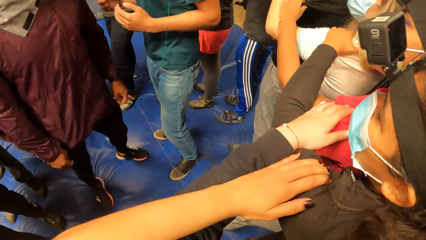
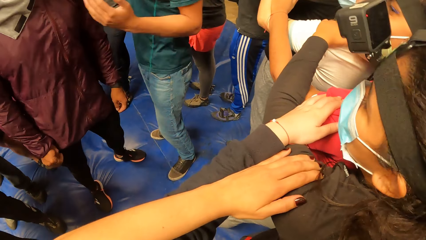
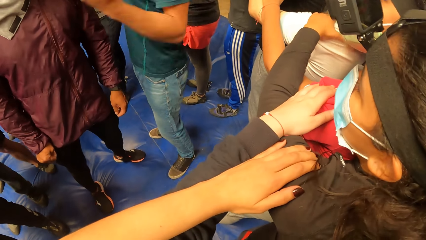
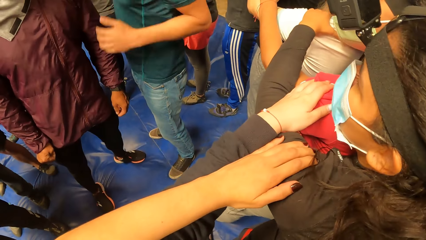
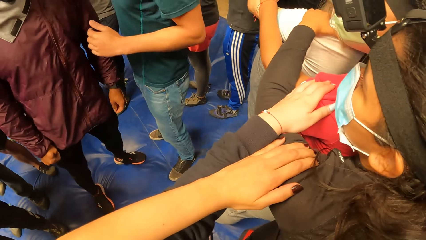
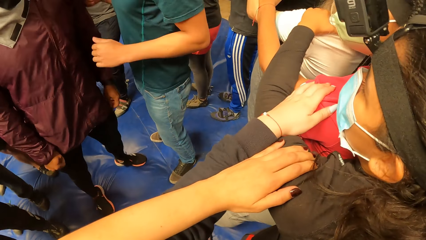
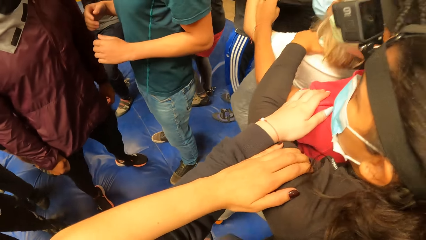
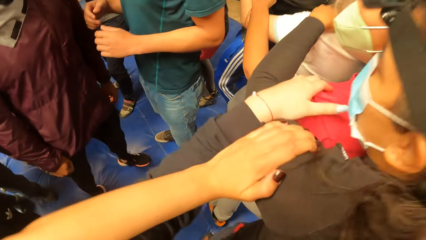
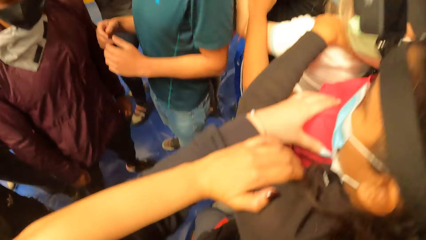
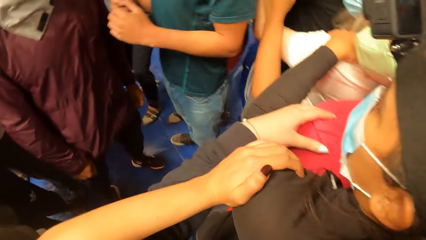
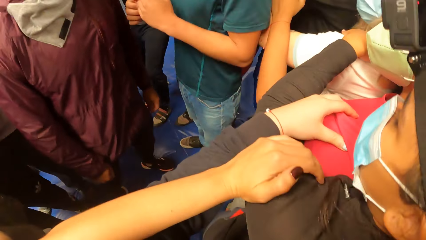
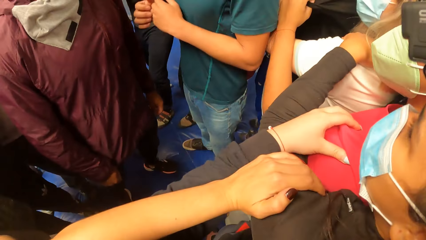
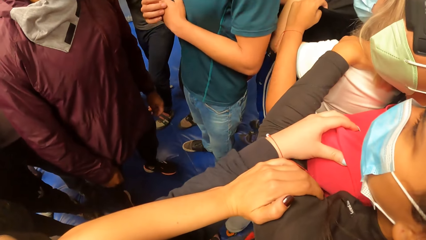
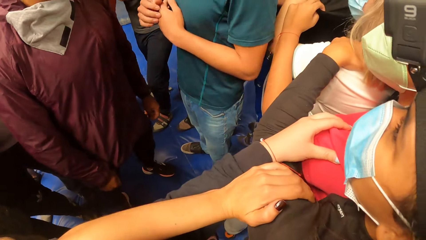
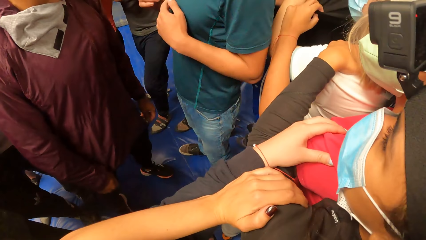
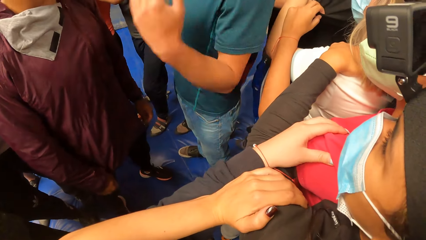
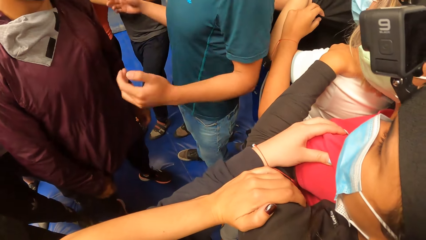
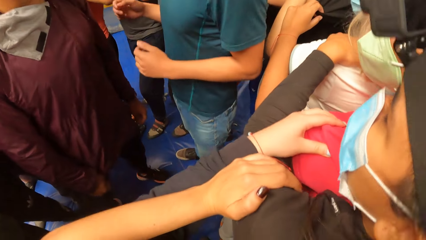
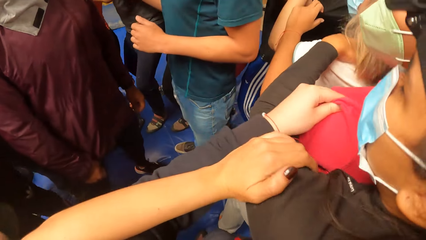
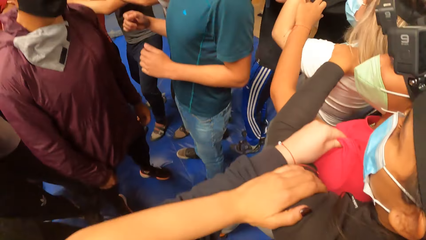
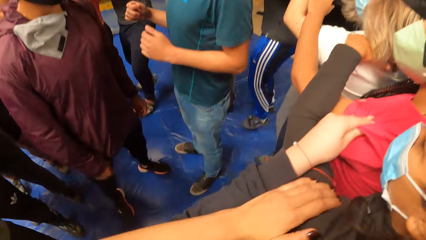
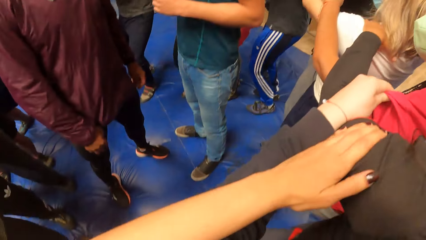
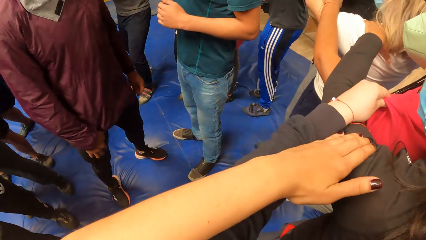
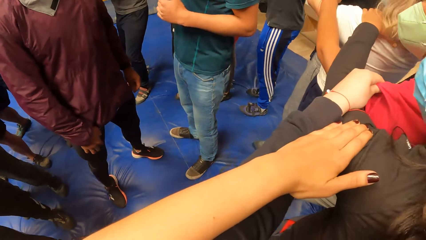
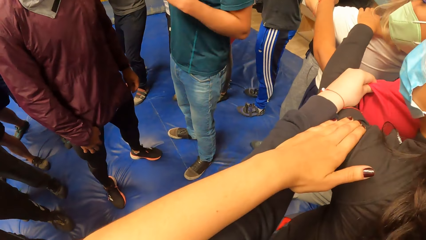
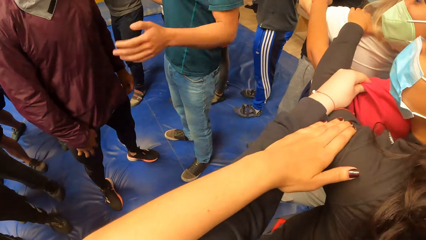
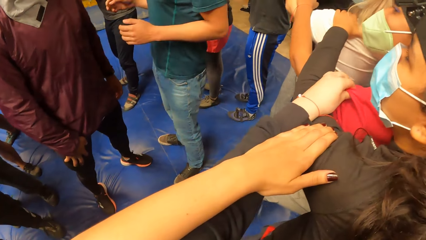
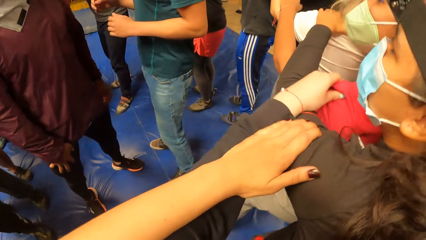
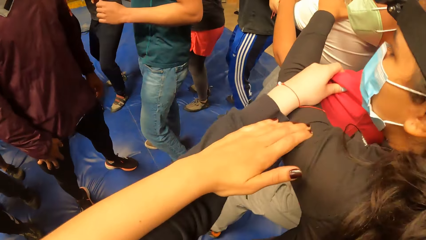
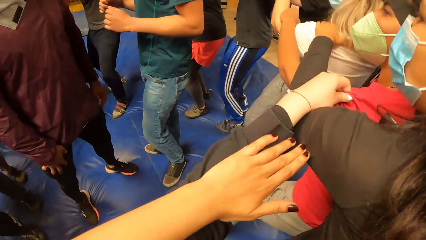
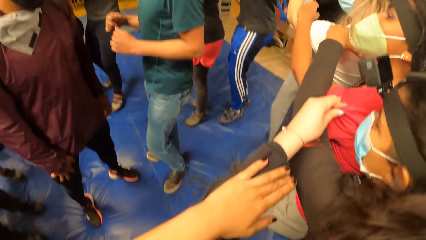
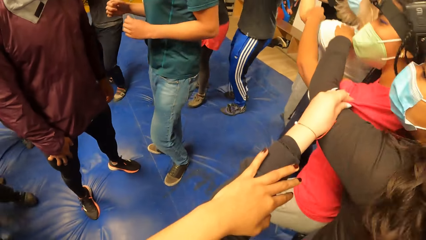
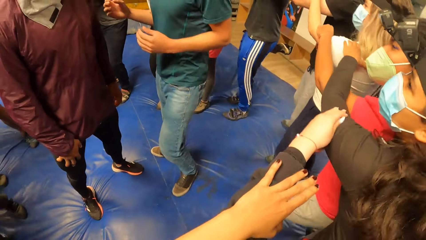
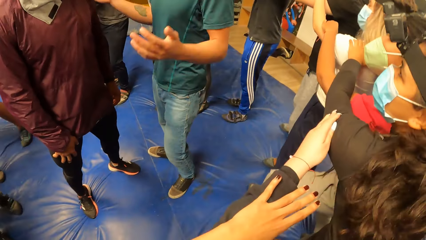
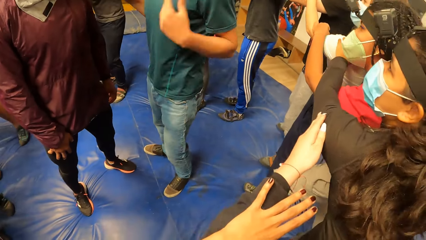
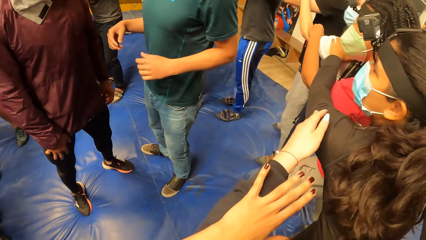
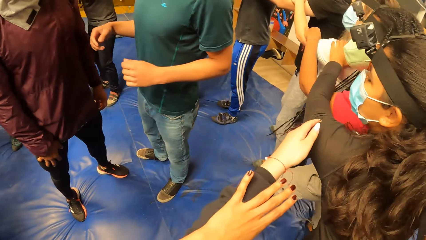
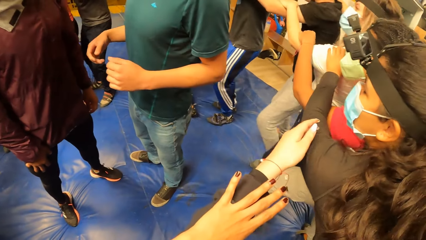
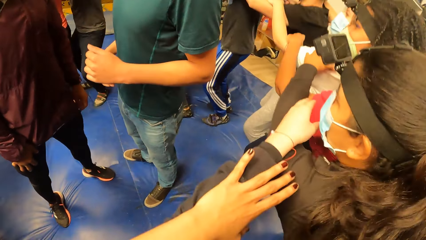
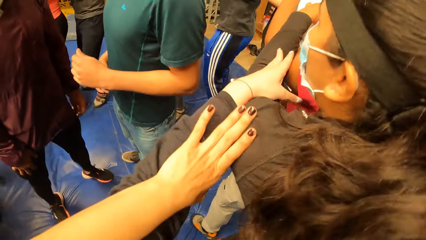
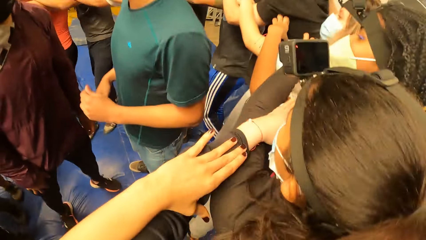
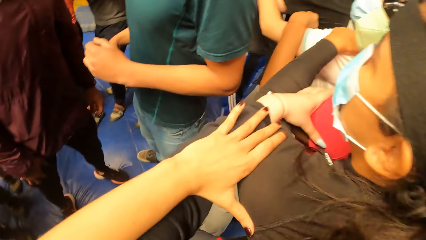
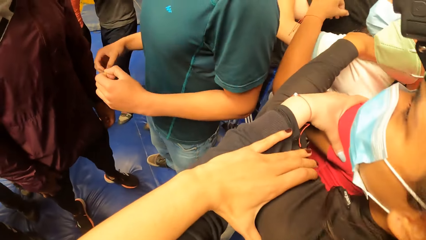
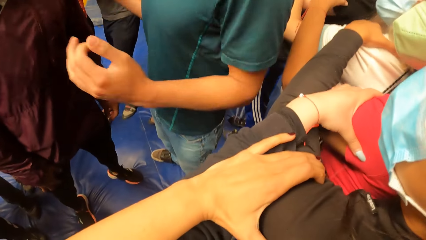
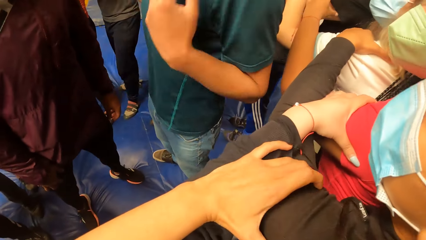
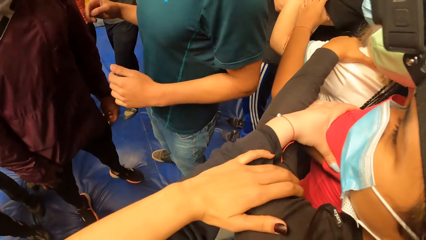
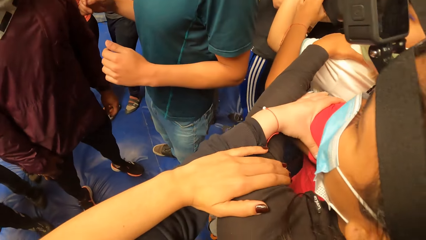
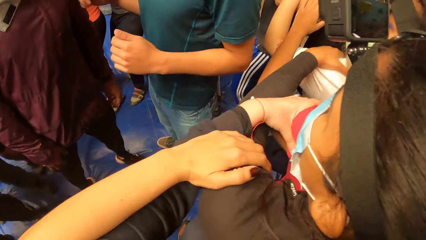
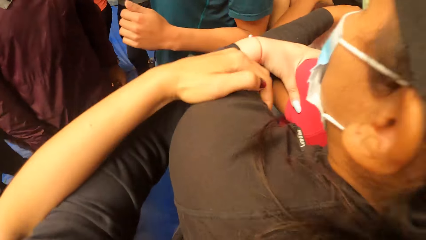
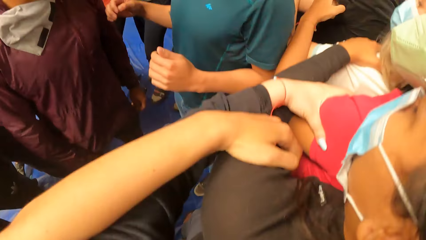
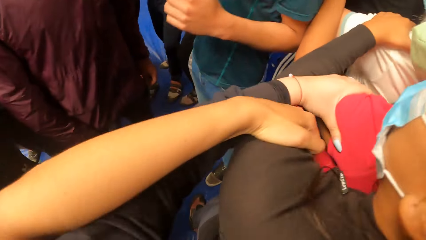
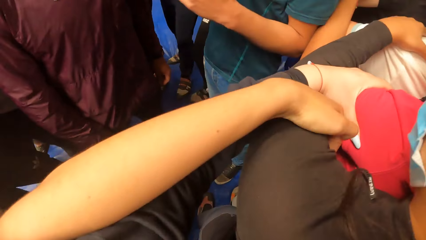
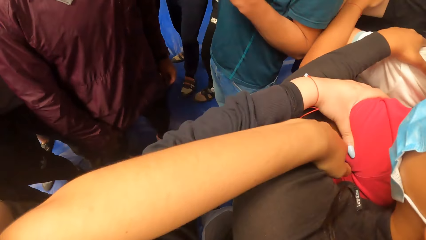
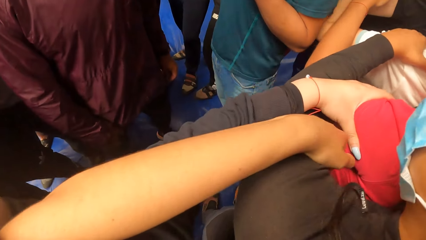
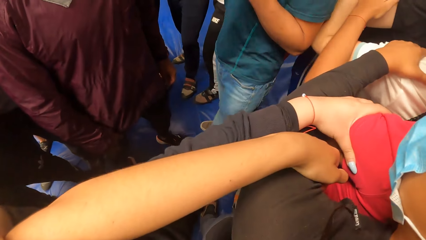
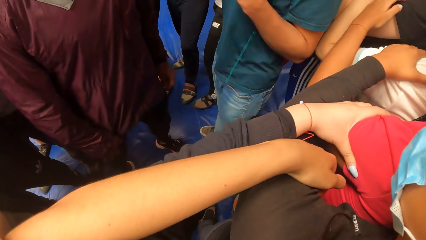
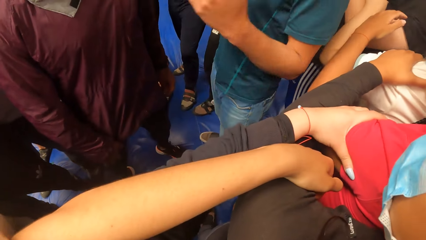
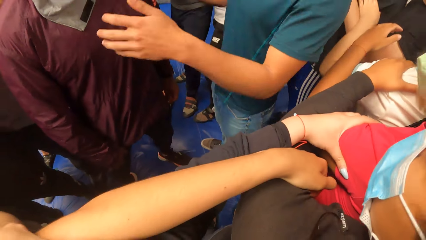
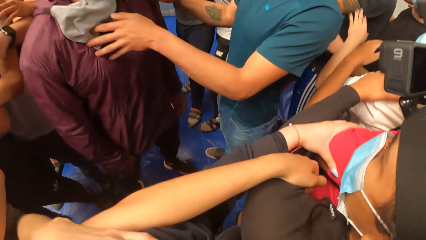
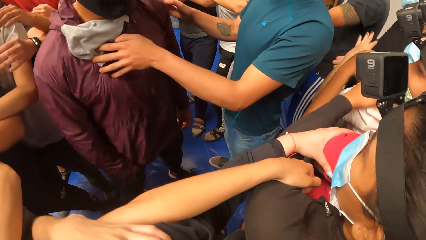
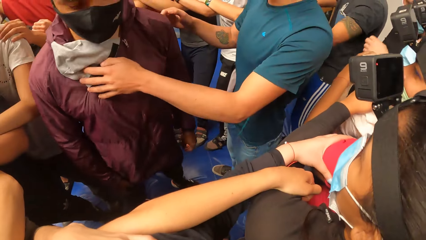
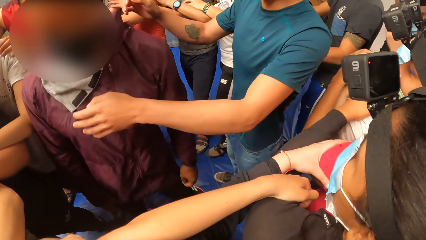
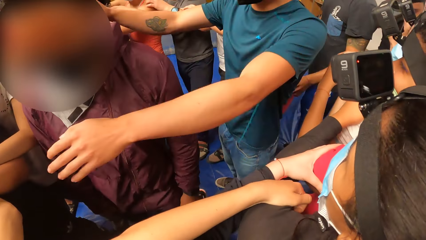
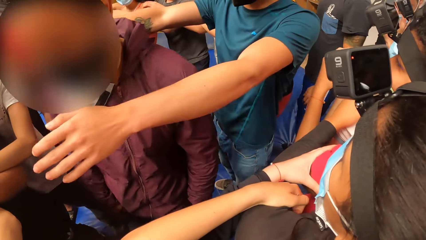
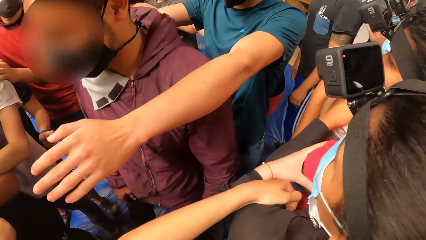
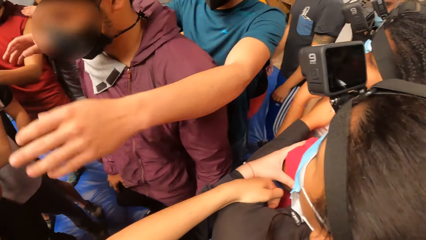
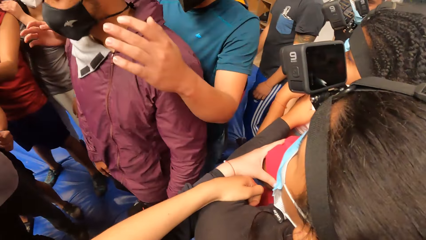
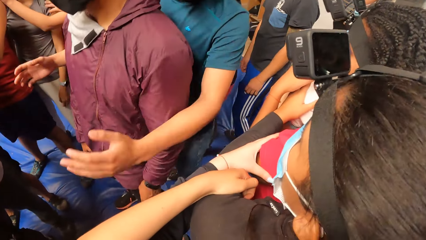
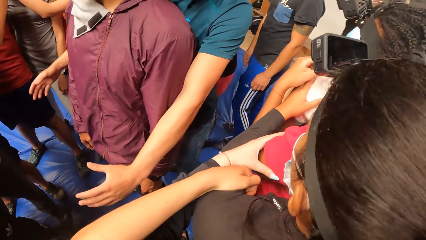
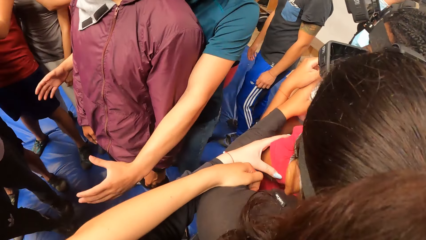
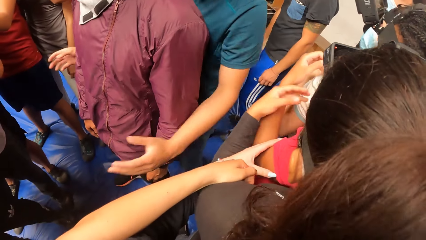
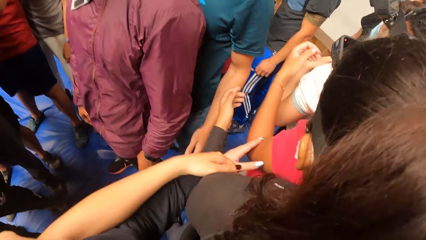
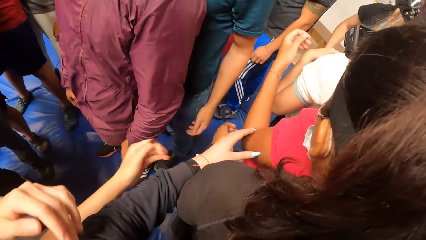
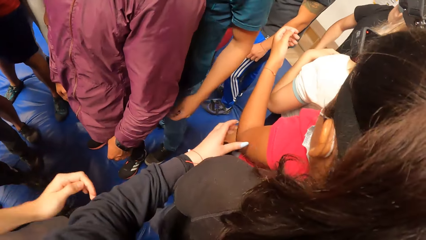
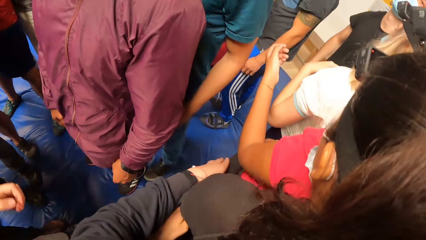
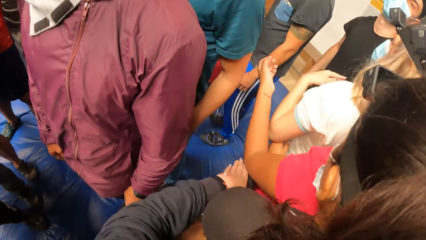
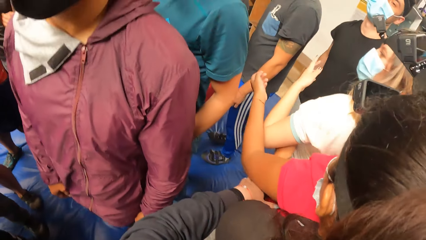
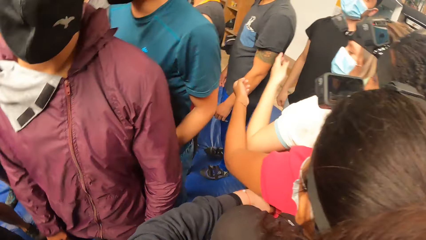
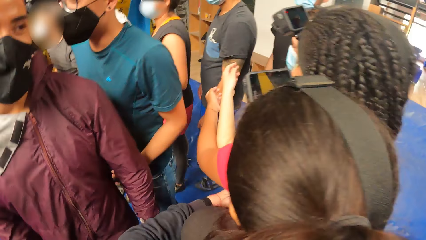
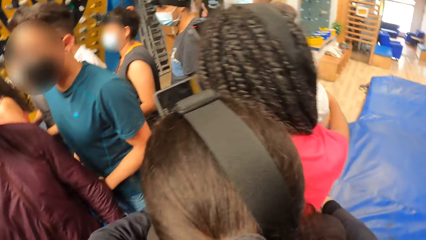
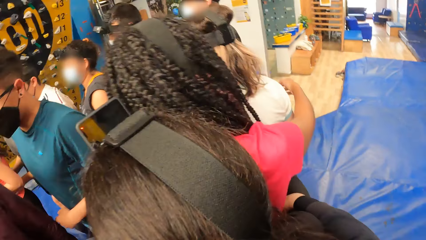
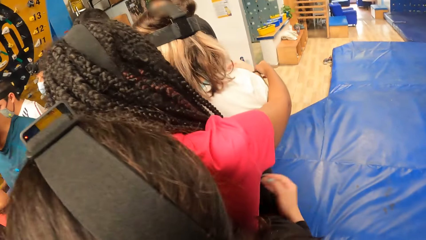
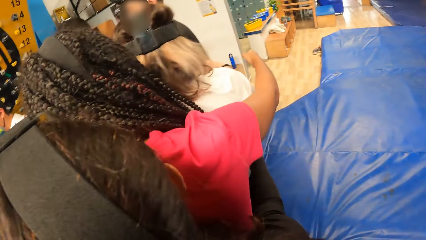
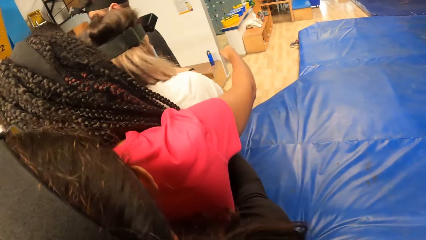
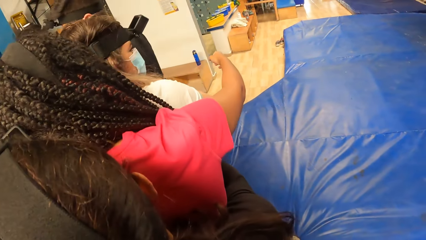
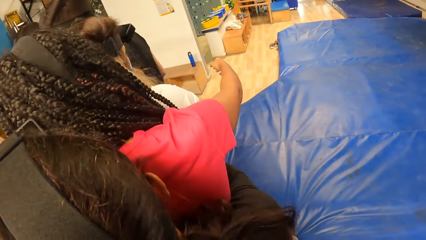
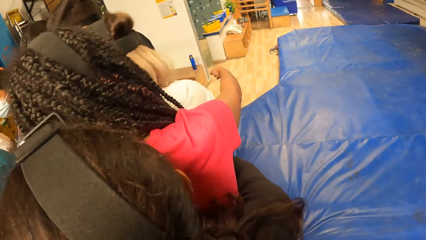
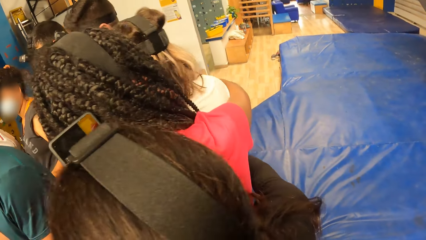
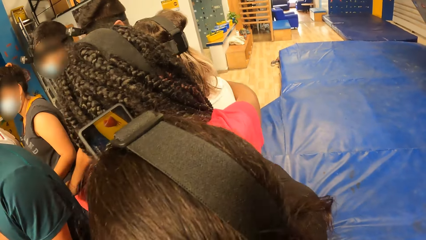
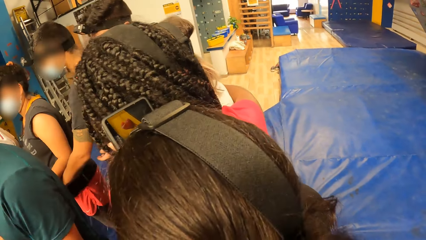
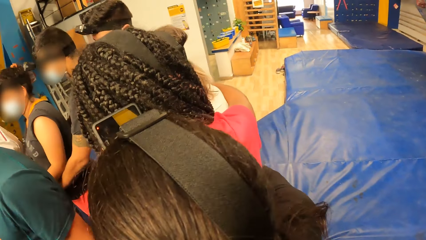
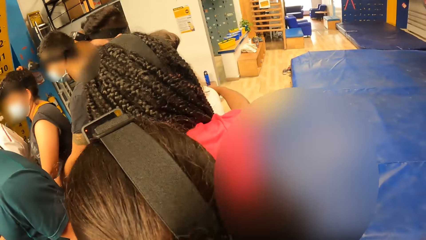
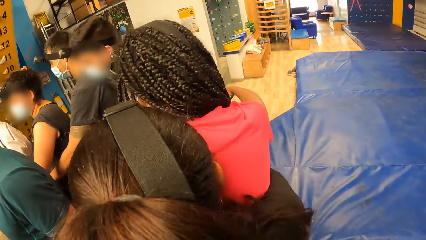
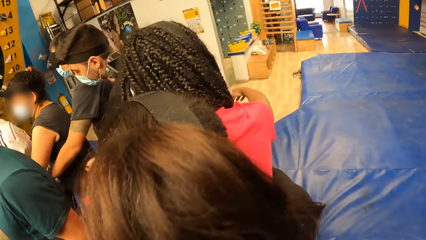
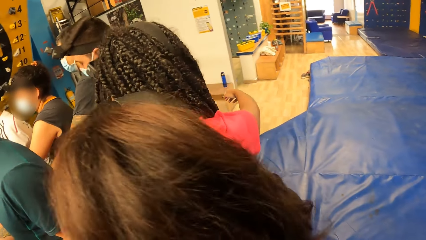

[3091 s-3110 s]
The camera wearer moves. They look around. They move their hands. They look around.
